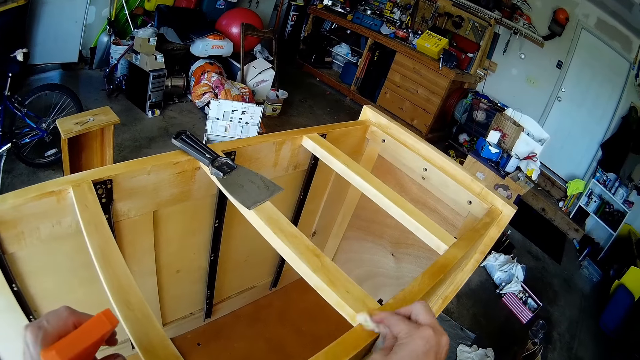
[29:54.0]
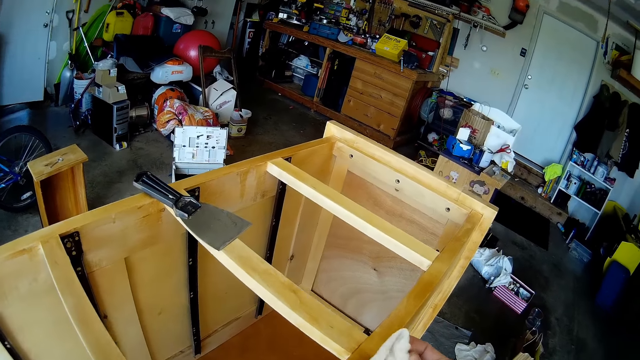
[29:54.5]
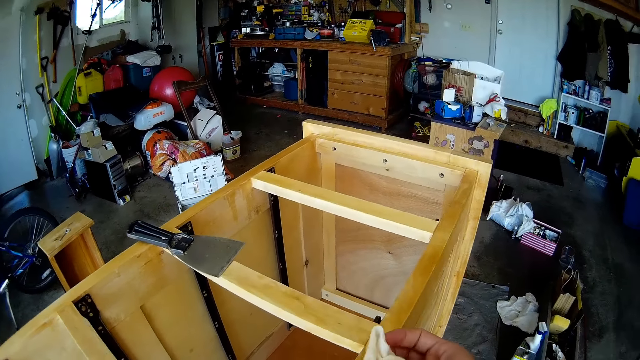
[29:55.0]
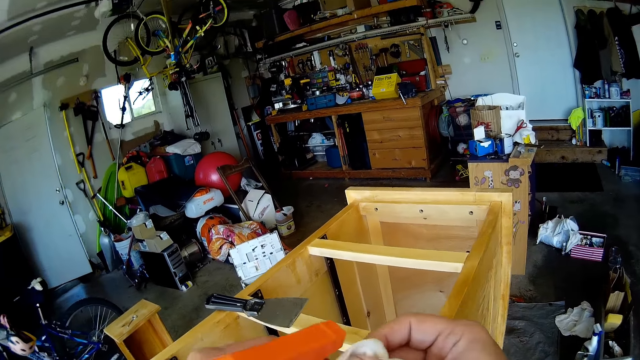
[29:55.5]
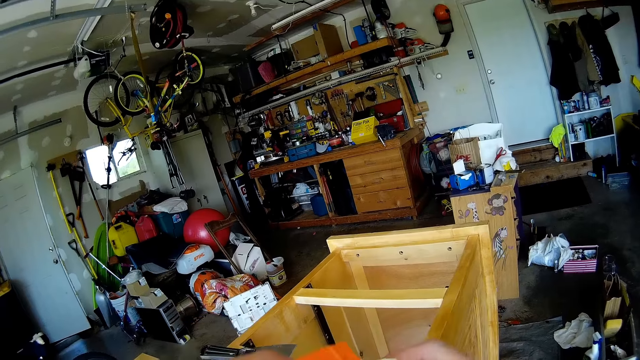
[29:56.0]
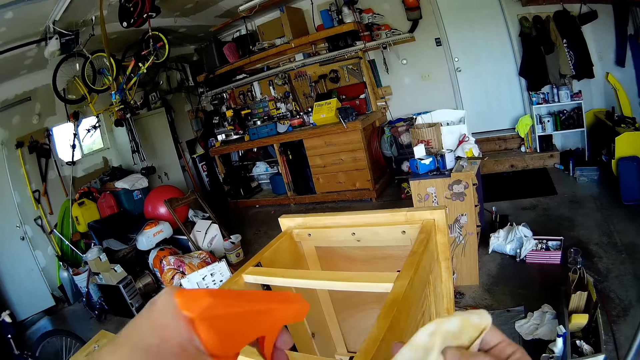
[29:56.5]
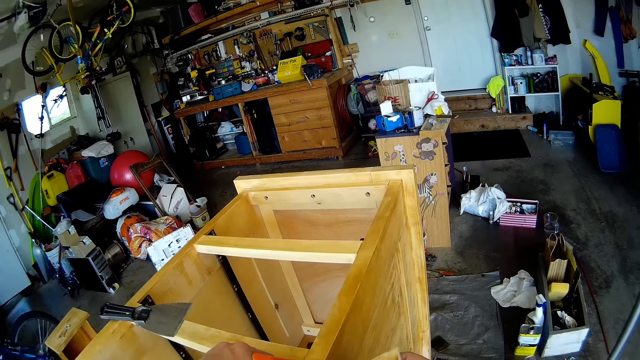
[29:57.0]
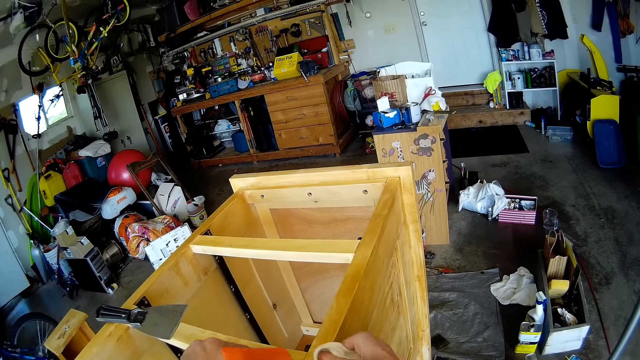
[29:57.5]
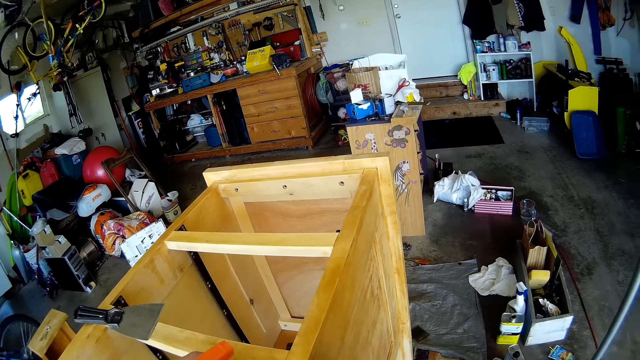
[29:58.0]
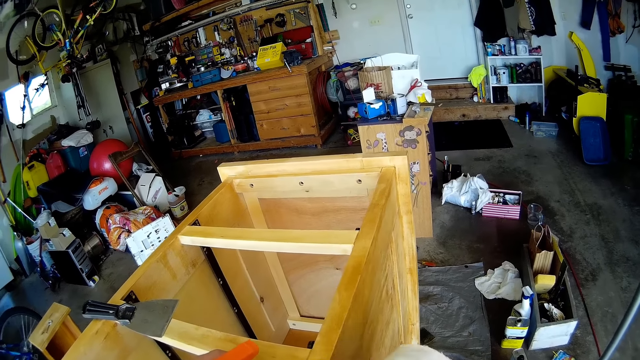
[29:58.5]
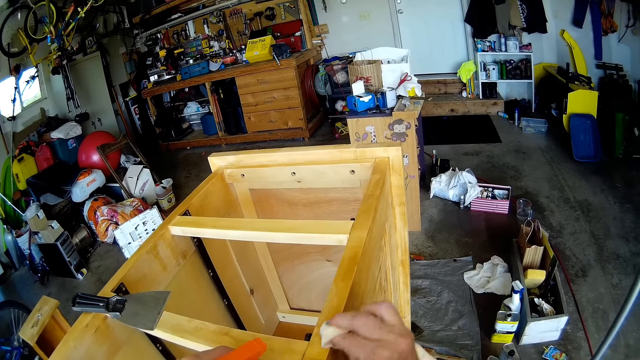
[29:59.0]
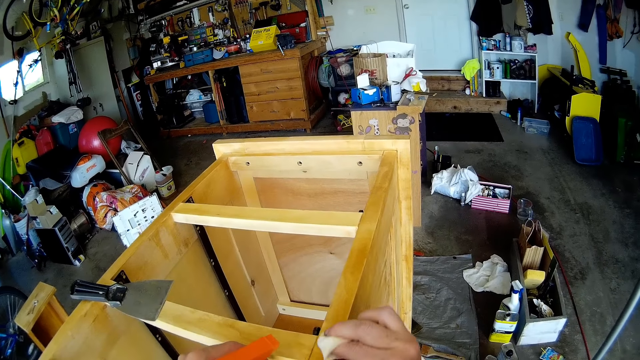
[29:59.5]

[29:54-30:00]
The camera wearer adjusts the cloth with hands. They wipe the chest of drawers with the cloth.
